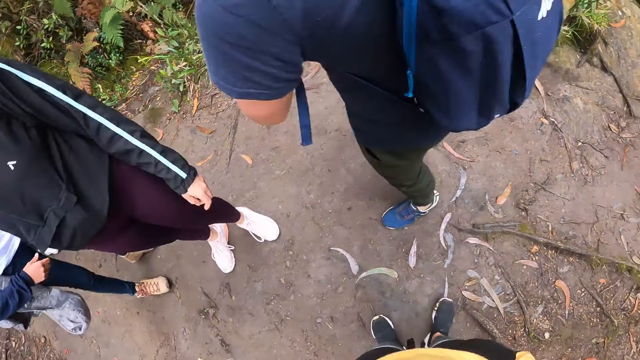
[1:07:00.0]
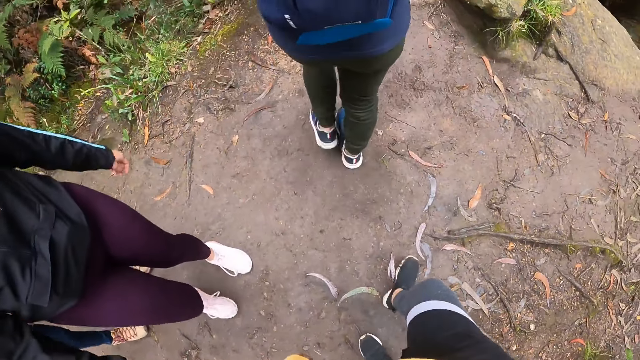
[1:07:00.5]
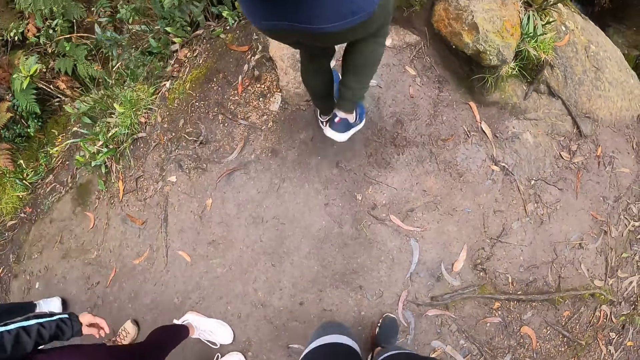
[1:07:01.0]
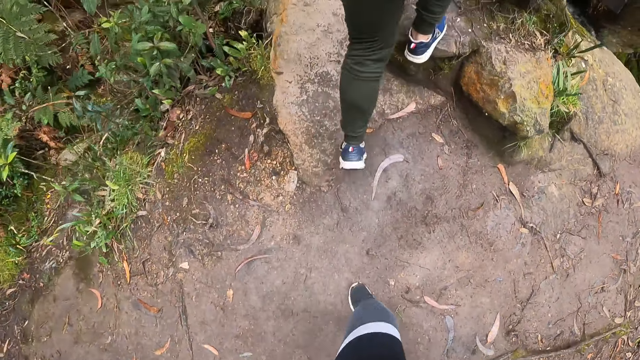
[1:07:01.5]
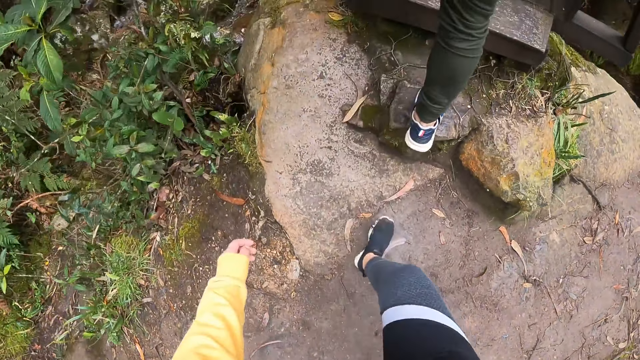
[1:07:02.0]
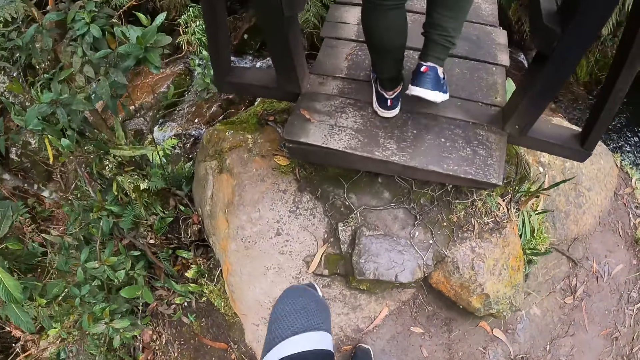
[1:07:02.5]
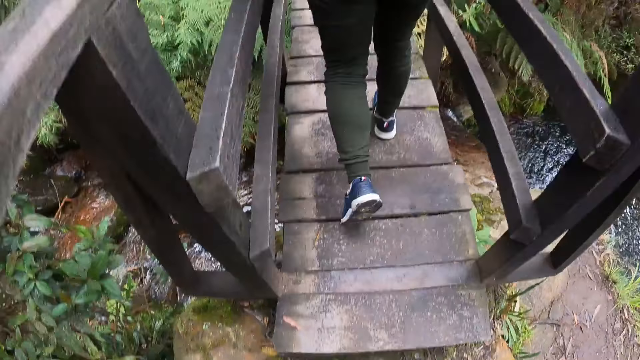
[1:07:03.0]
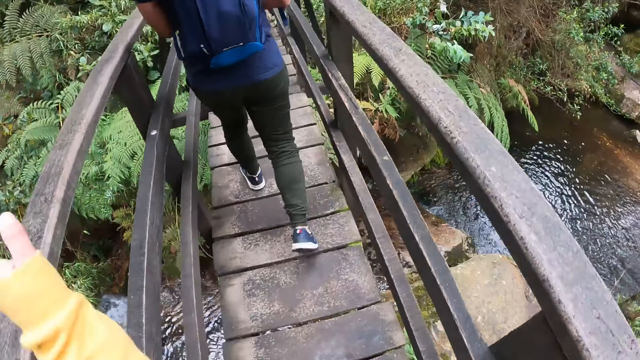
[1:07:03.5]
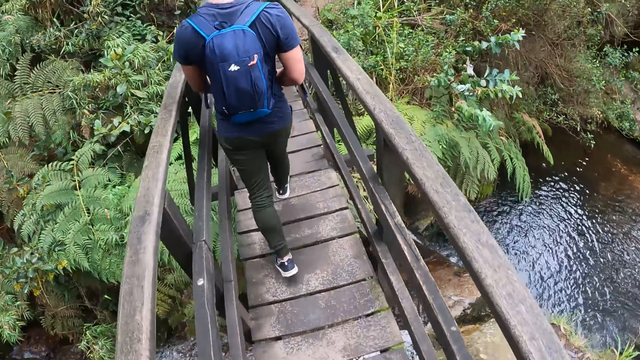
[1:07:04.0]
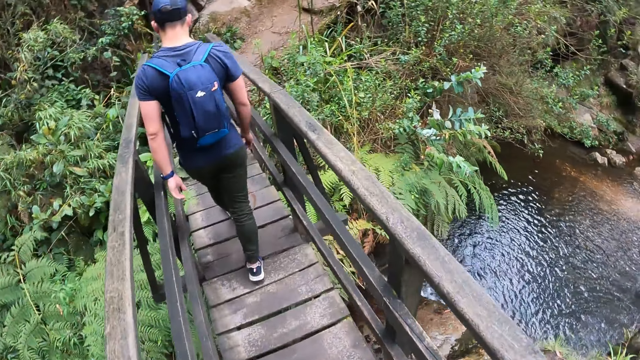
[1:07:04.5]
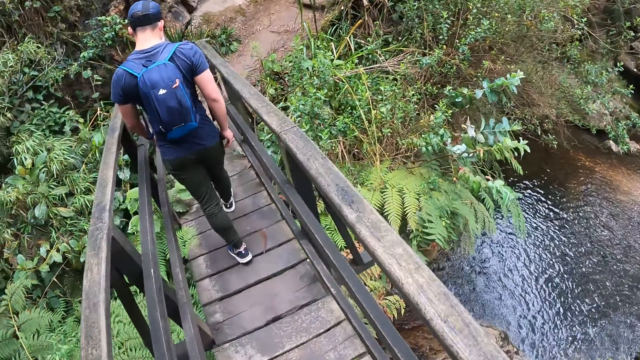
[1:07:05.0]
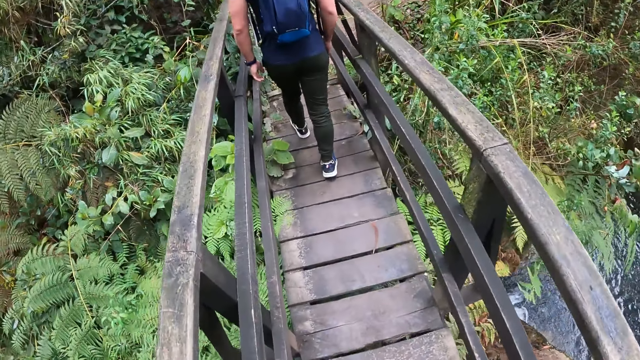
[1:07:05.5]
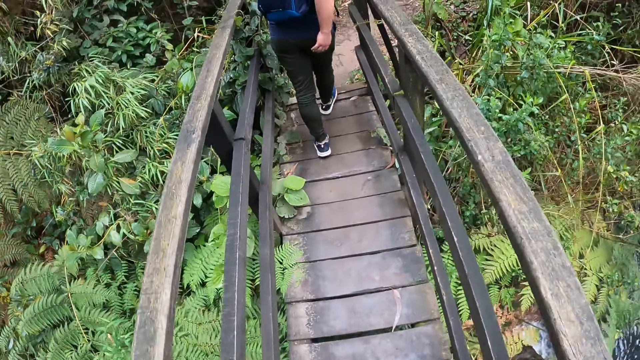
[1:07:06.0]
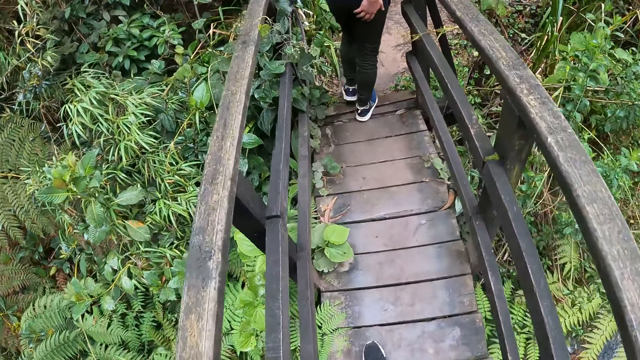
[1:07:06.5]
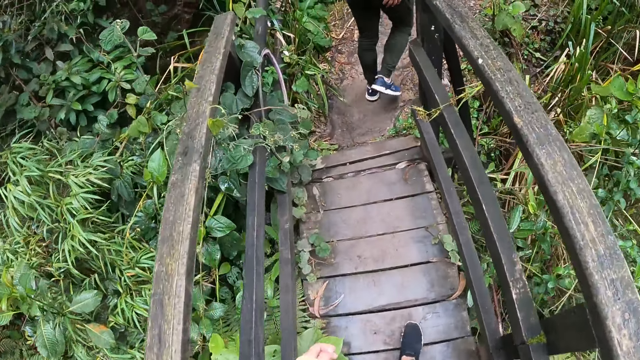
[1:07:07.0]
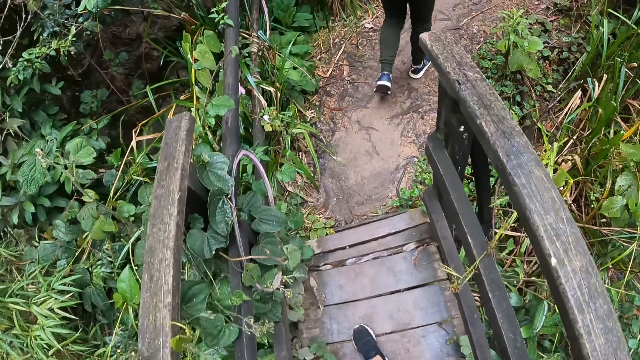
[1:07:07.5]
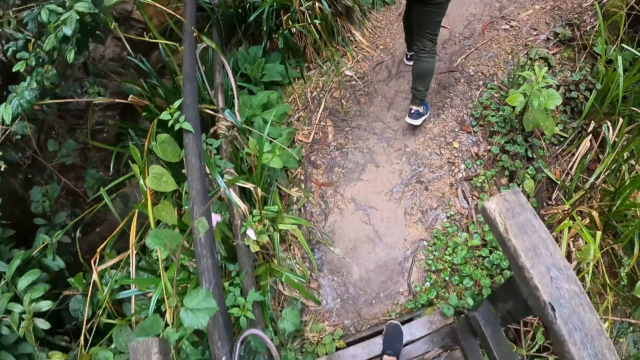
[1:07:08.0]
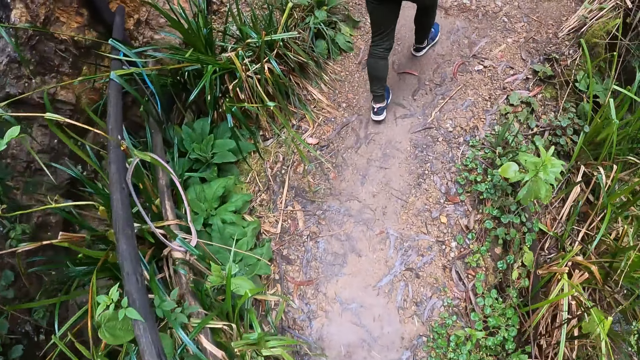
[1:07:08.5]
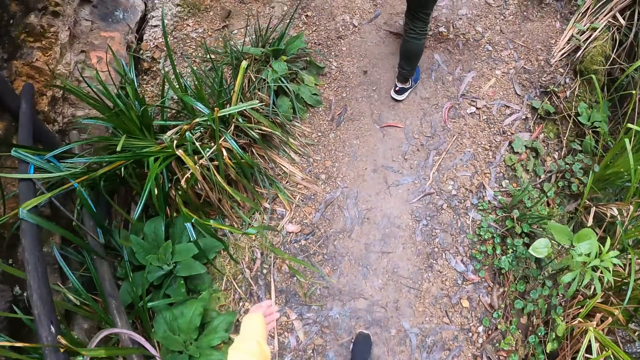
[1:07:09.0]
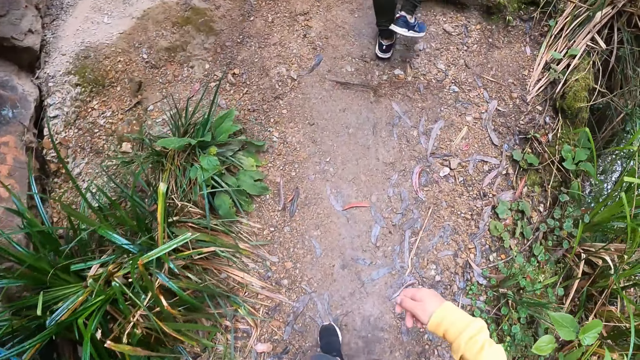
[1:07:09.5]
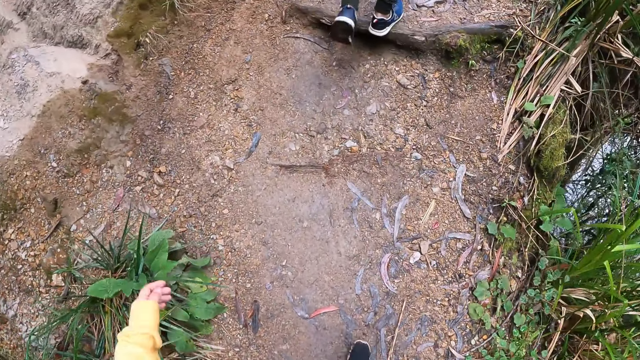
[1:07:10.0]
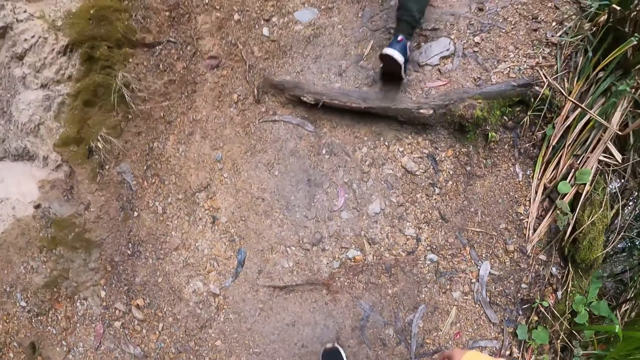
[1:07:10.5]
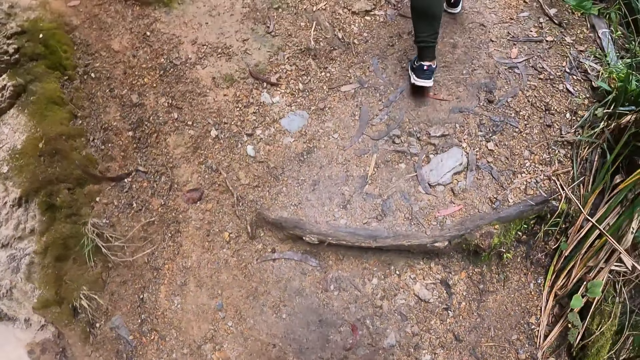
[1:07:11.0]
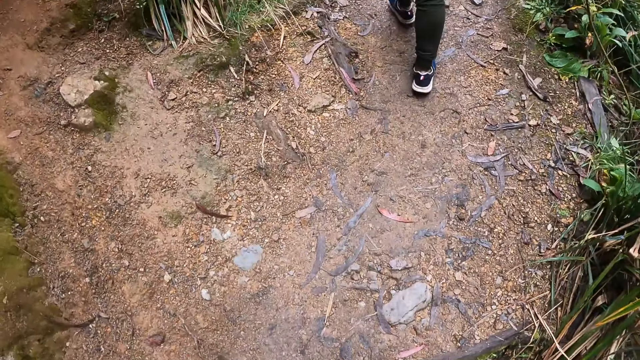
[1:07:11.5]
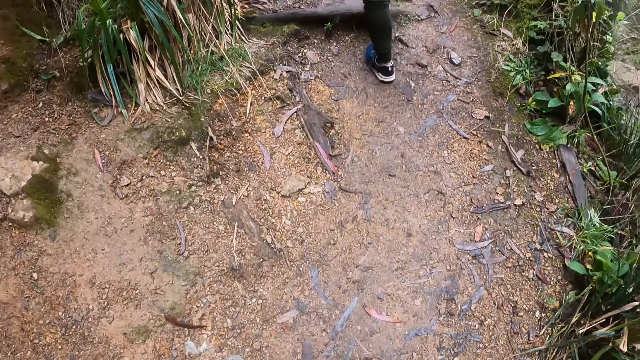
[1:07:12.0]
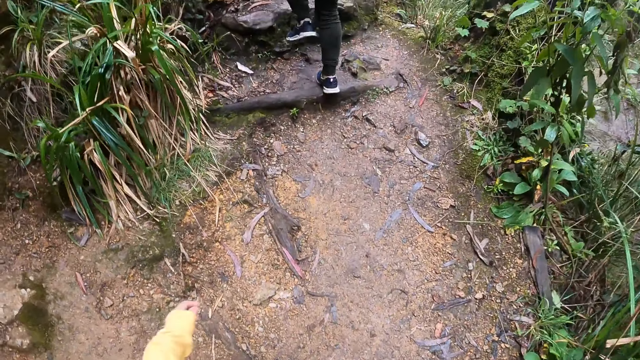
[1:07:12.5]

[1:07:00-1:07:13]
The camera wearer walks around. She walks onto the wooden bridge. She places her left hand on the rail of the wooden bridge. She walks on a footpath.

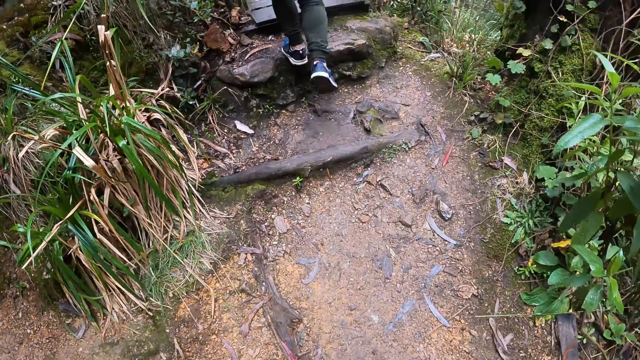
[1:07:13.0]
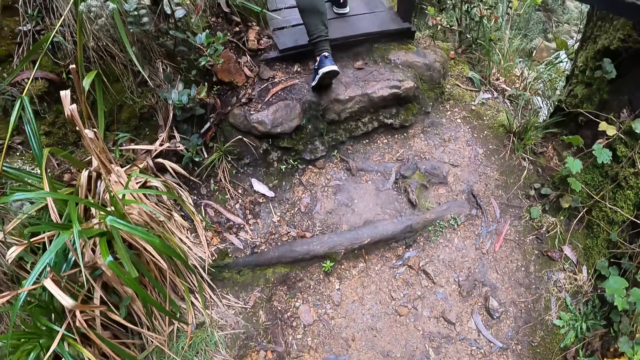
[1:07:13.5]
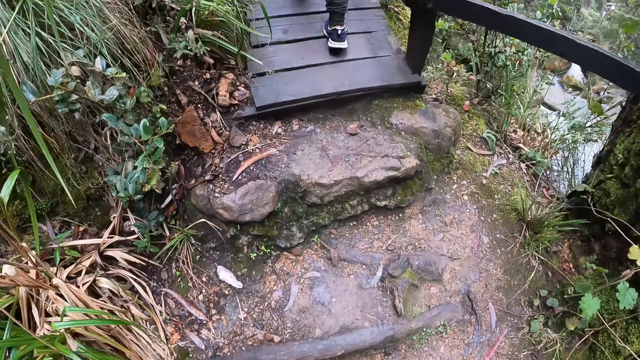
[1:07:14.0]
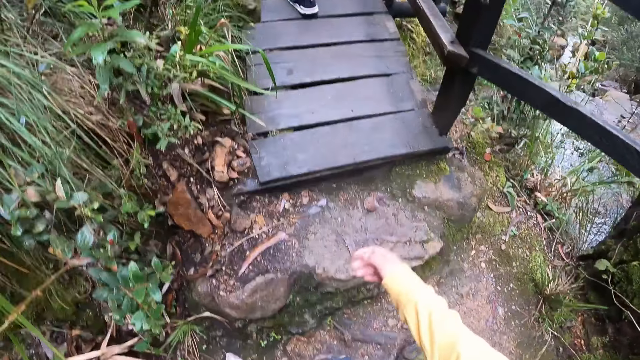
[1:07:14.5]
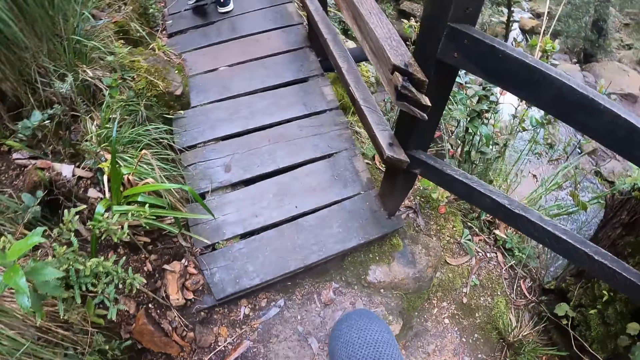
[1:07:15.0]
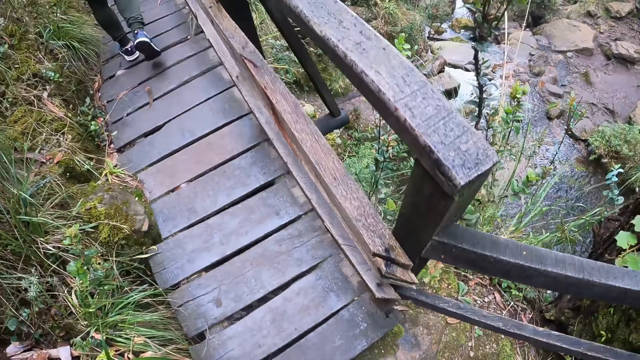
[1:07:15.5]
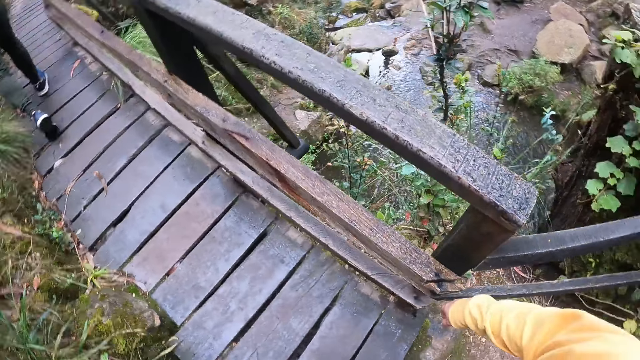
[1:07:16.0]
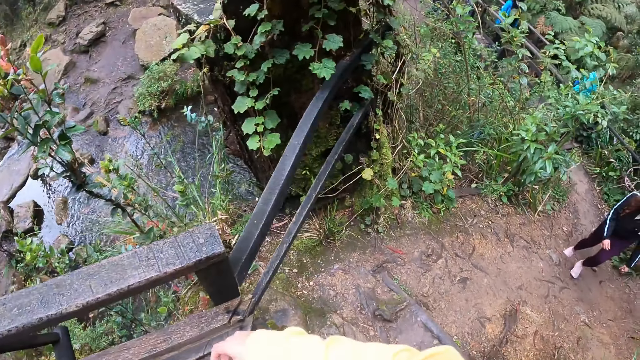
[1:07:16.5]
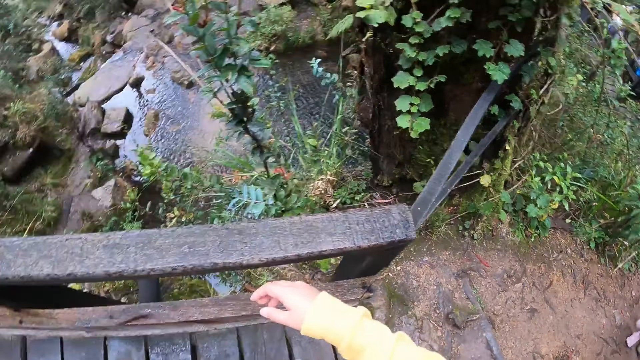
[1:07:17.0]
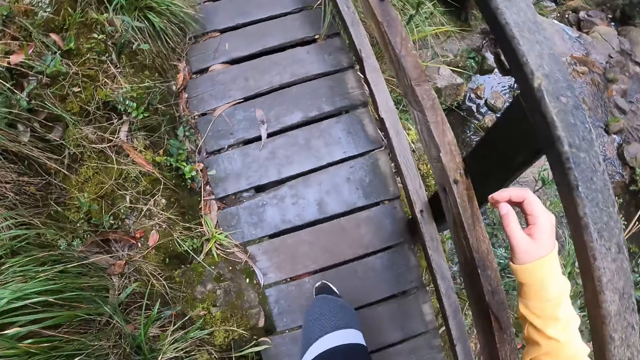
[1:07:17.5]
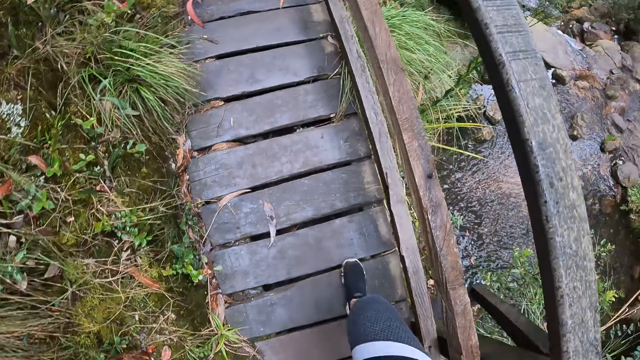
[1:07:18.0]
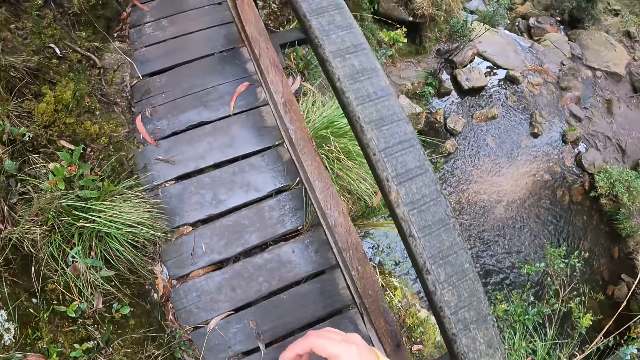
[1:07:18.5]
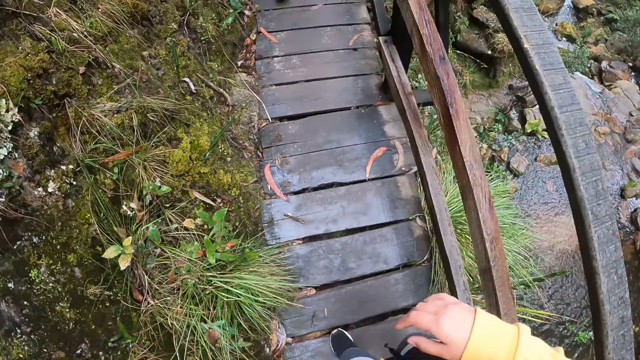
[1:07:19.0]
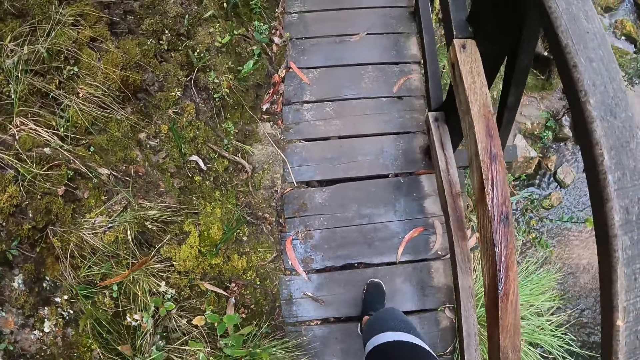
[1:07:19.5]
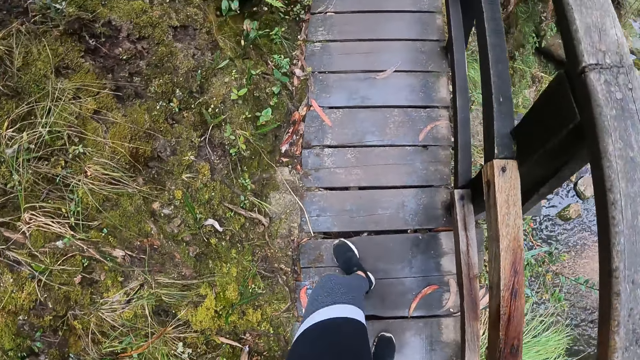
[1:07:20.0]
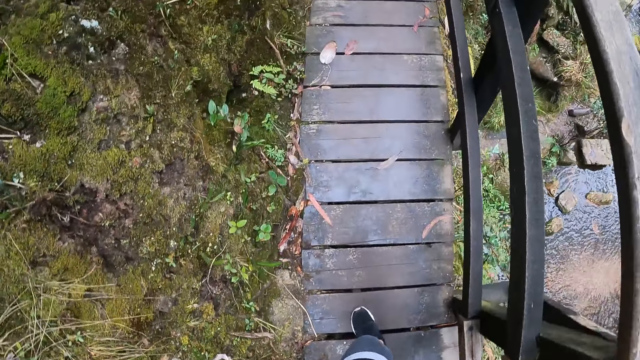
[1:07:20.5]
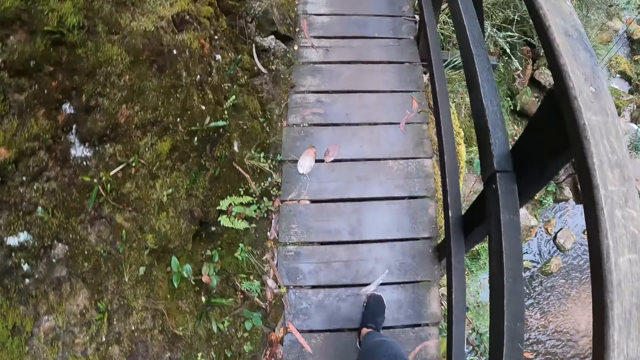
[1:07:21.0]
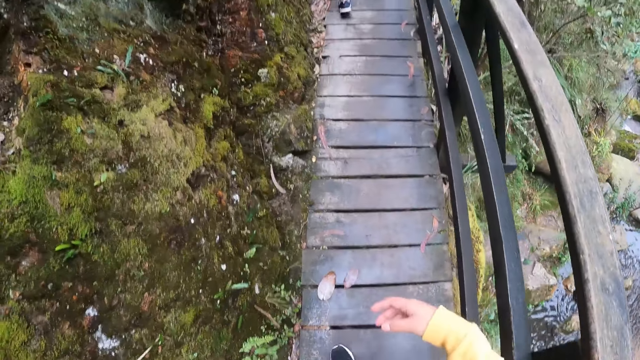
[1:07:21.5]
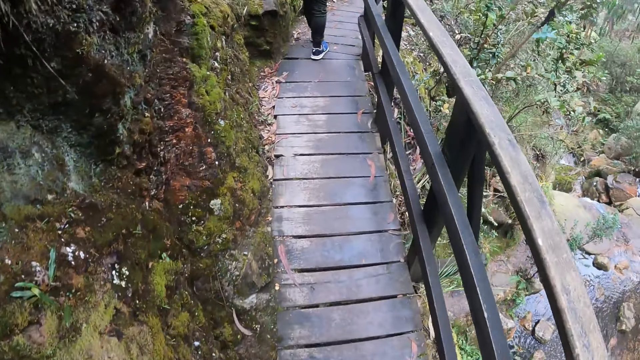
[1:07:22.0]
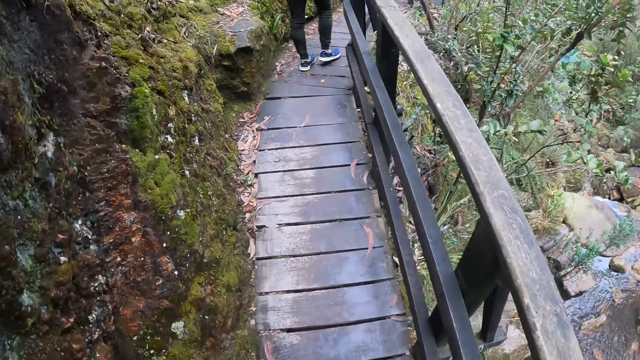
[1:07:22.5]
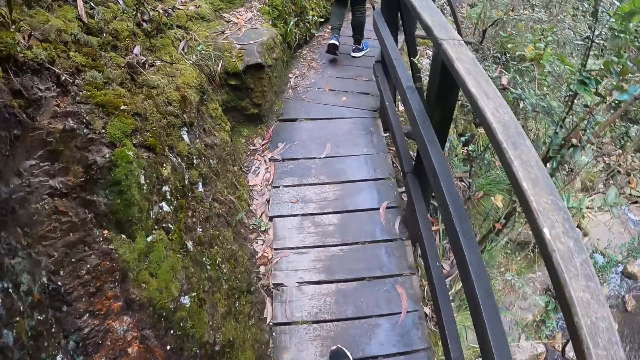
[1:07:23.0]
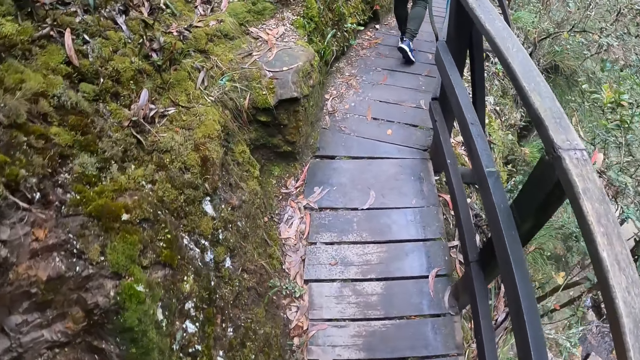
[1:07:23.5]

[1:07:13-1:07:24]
The camera wearer walks onto a wooden bridge.
